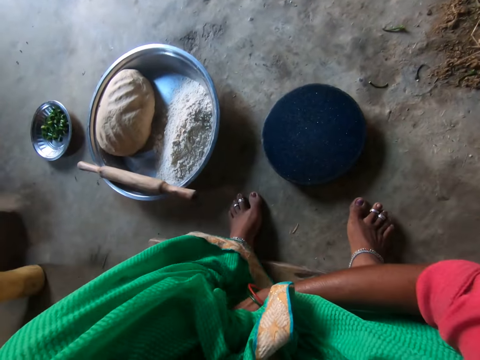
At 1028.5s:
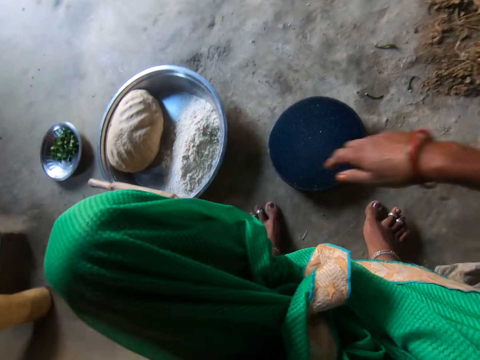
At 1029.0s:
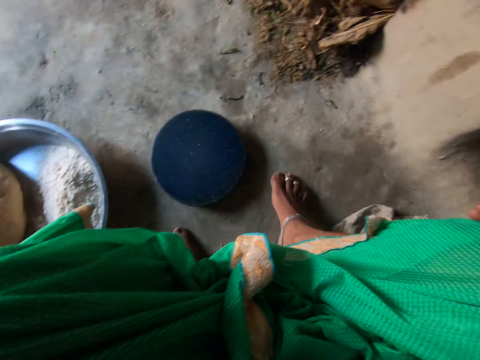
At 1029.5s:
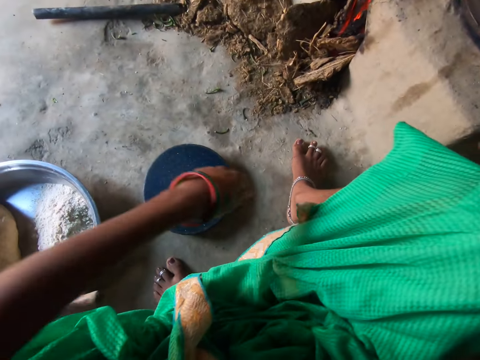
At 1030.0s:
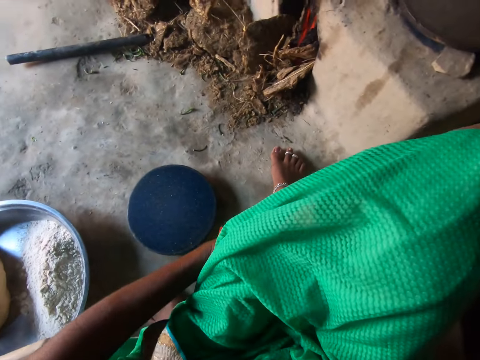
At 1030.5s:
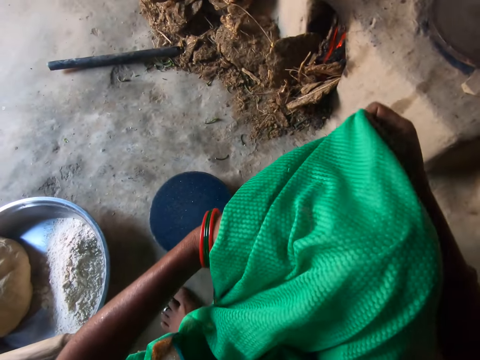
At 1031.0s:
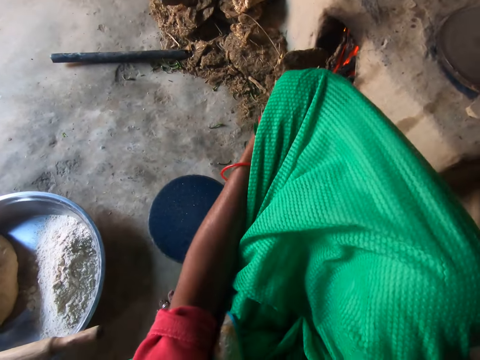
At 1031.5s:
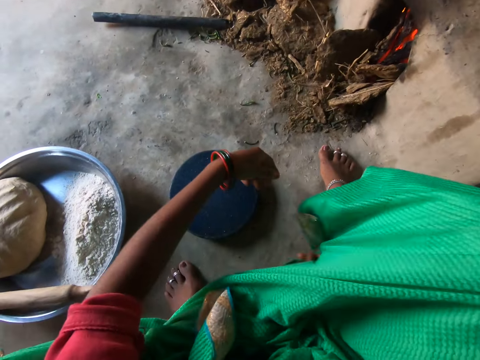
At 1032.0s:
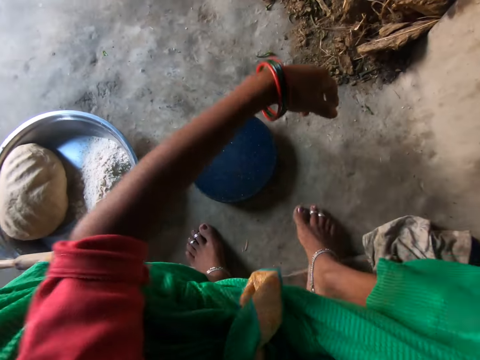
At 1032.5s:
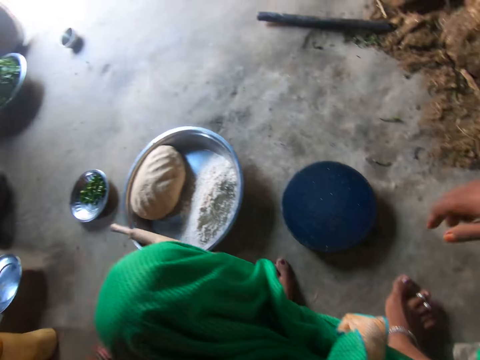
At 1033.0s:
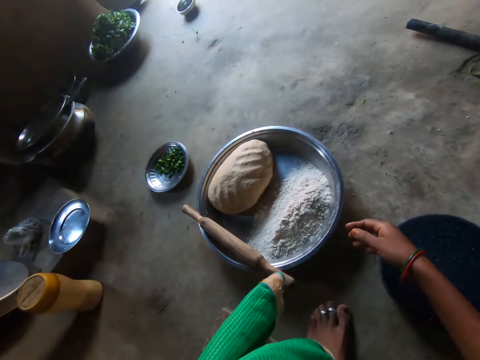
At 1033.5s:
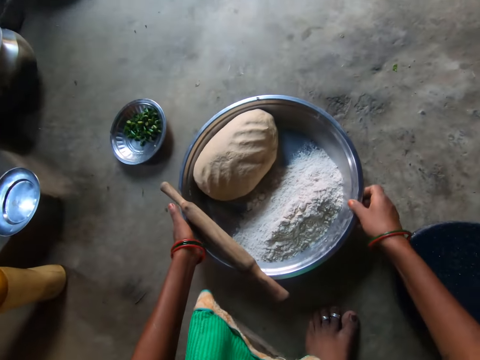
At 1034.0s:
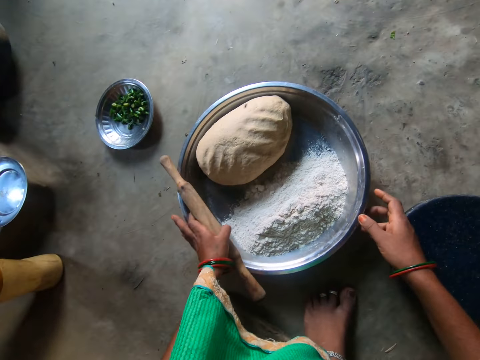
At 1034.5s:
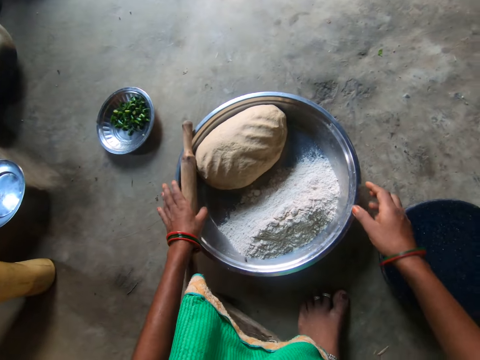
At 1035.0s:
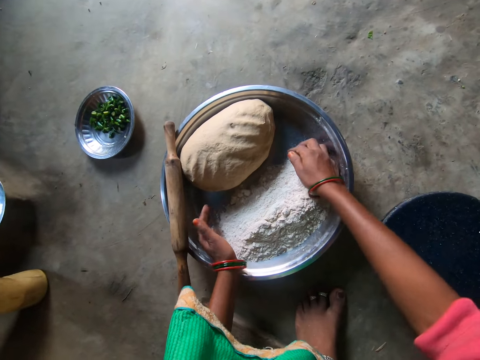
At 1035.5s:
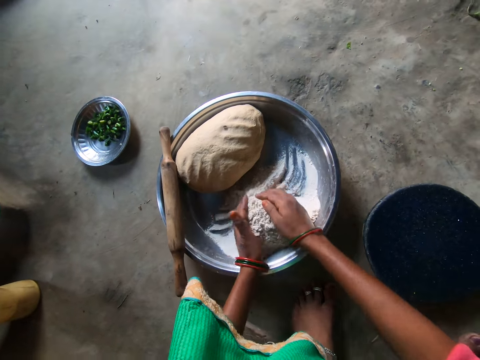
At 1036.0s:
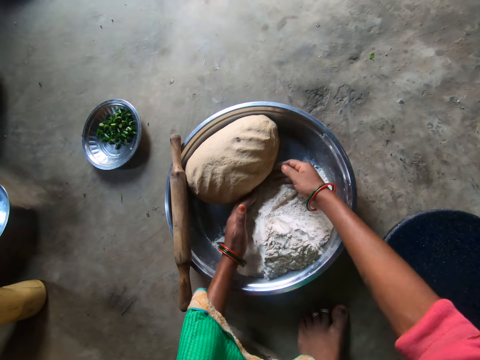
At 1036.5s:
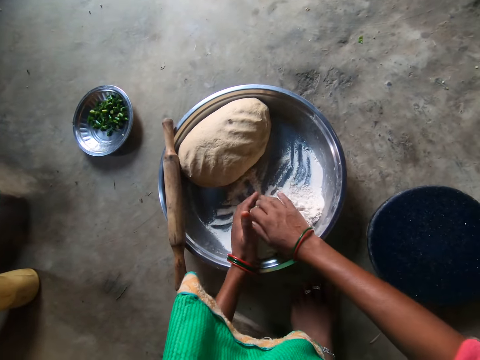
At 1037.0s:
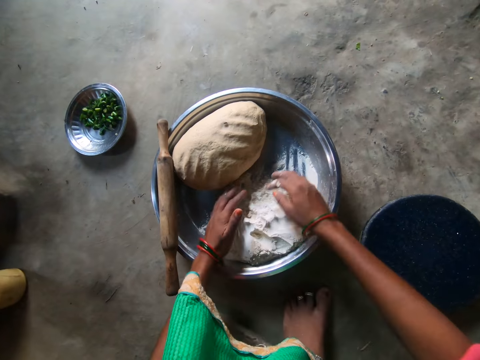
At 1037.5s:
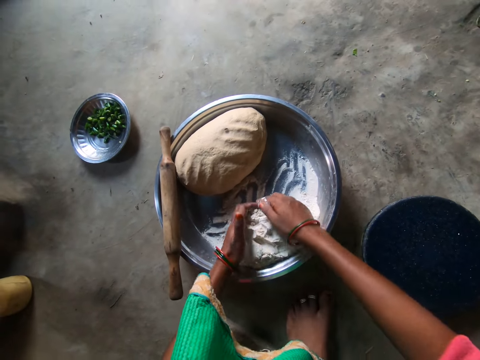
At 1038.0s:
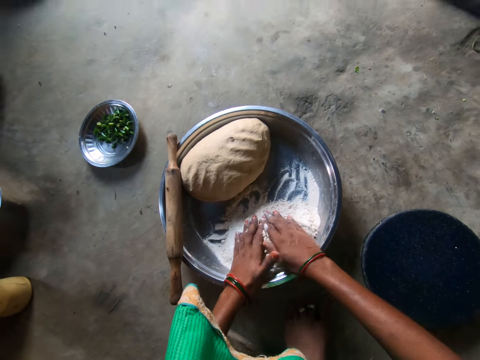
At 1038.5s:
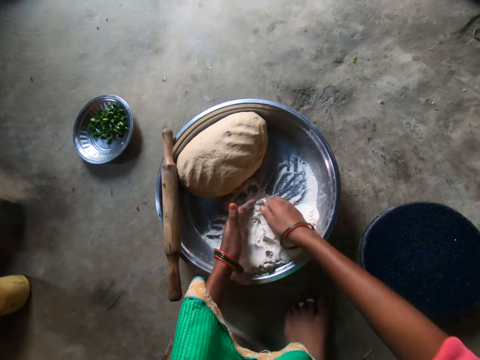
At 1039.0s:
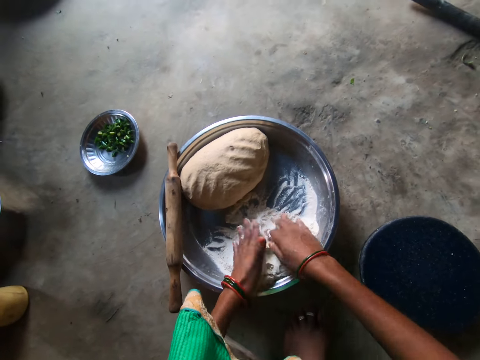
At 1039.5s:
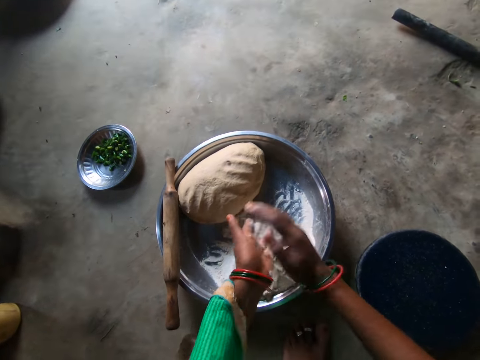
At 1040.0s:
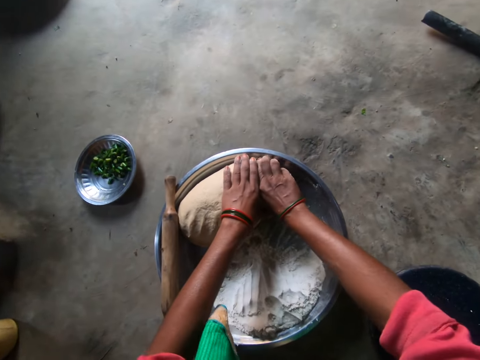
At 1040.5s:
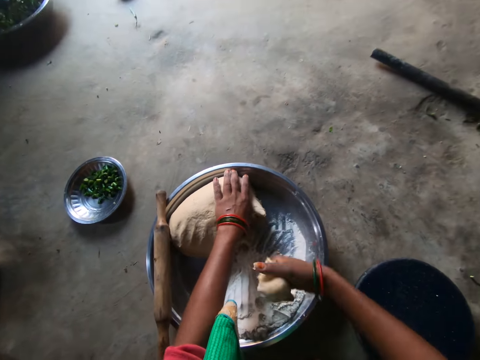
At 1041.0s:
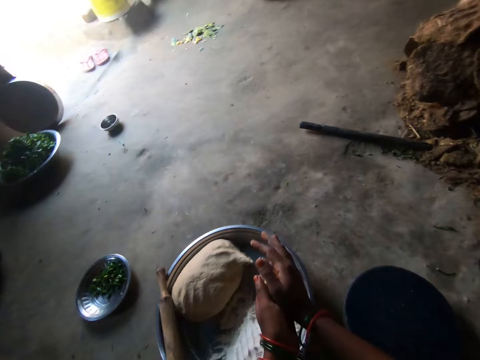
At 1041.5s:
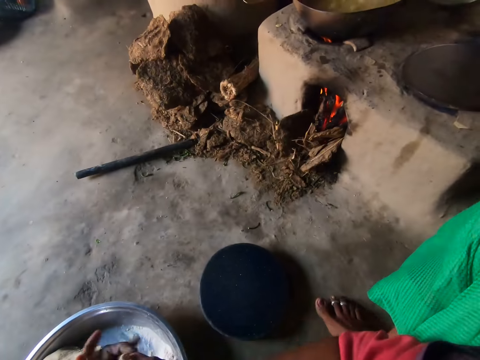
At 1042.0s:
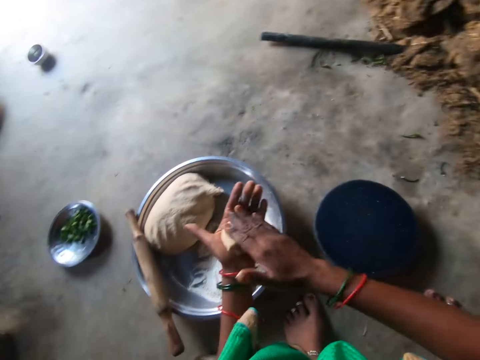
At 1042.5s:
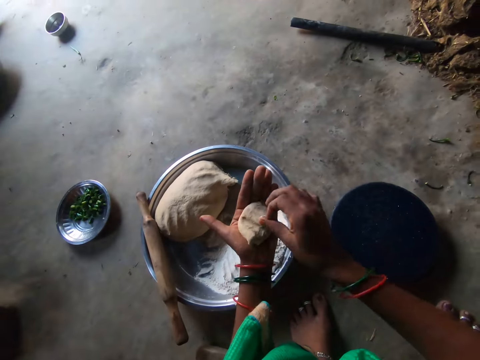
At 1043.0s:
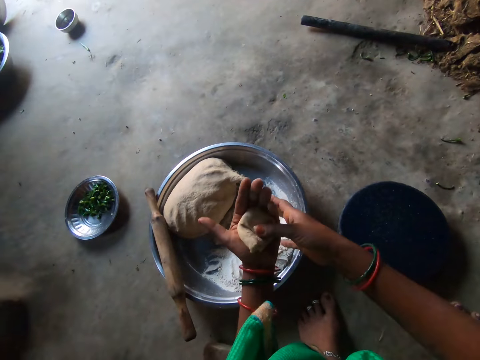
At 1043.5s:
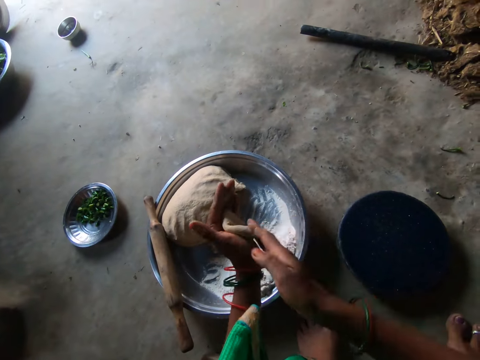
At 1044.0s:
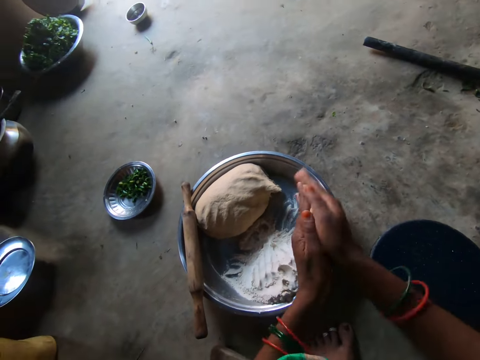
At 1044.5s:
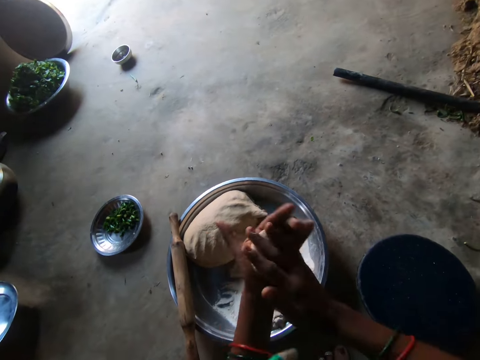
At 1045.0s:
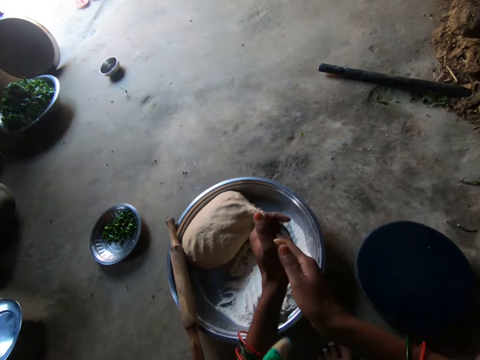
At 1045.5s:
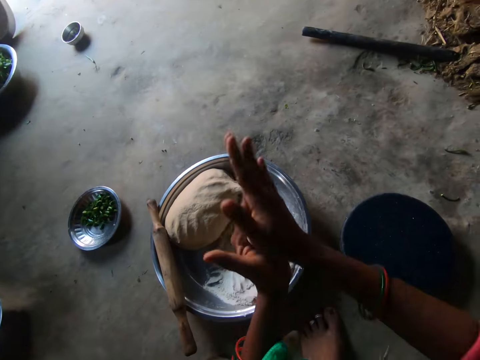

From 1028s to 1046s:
The camera wearer adjusts the flour tray on the floor with both hands. She moves the rolling pin with her left hand. She holds the other tray. She gathers the flour on the tray together. She mixes the flour. She cuts a ball of dough from the dough pile with her right hand. She takes the dough. She rolls the dough with both hands.

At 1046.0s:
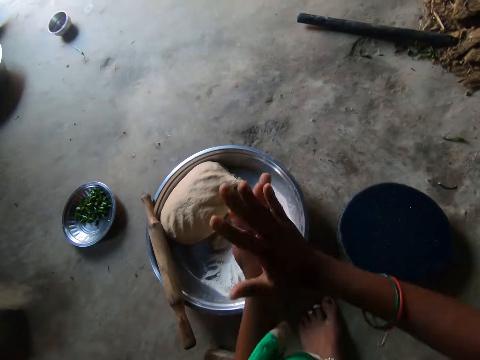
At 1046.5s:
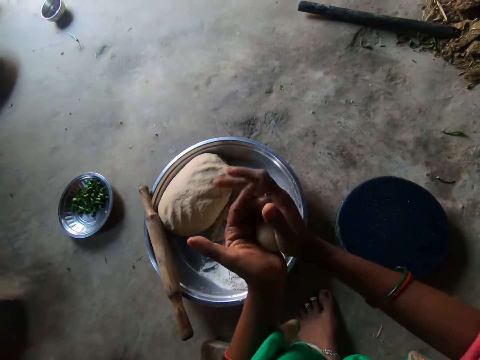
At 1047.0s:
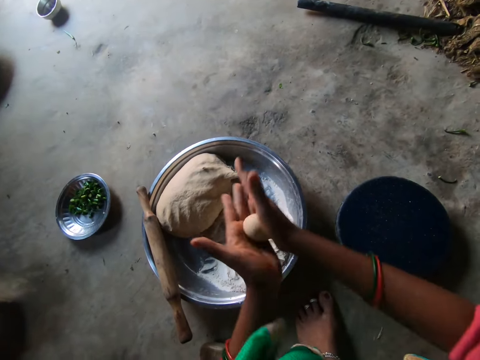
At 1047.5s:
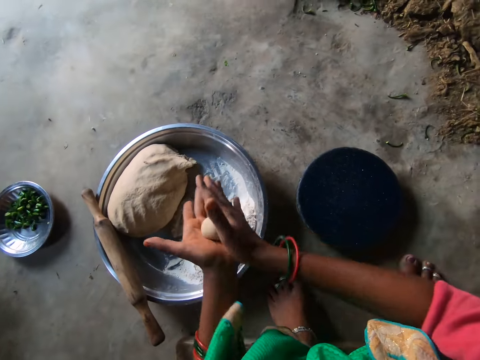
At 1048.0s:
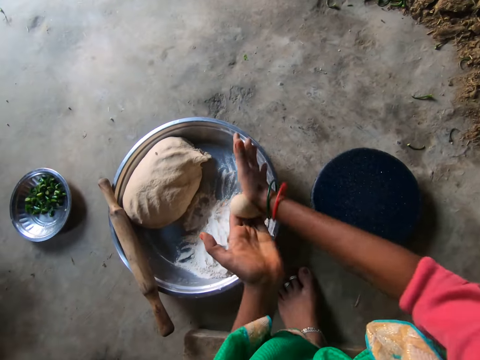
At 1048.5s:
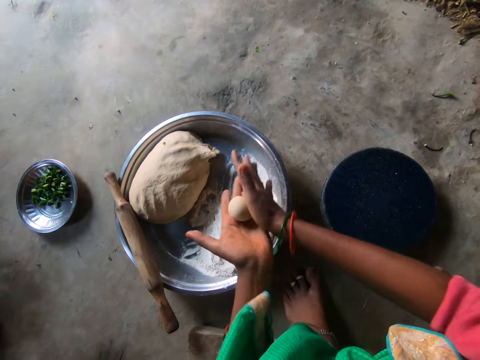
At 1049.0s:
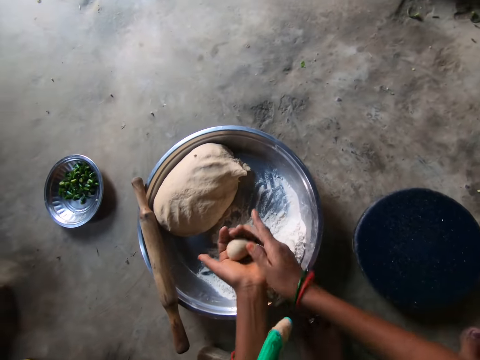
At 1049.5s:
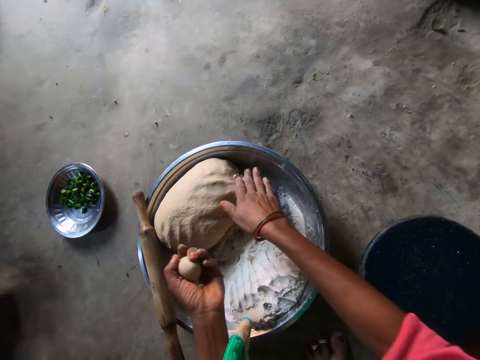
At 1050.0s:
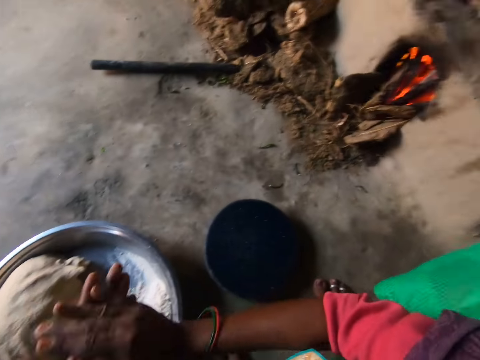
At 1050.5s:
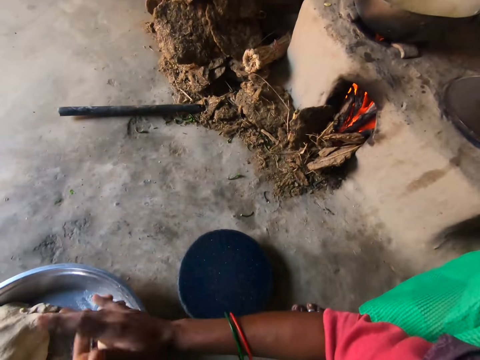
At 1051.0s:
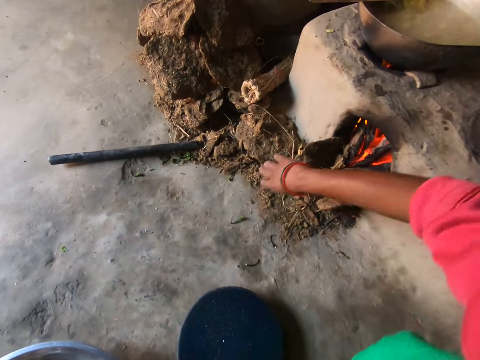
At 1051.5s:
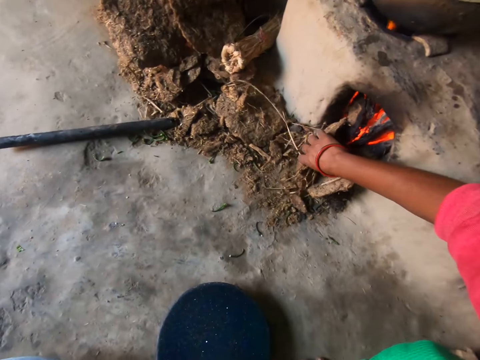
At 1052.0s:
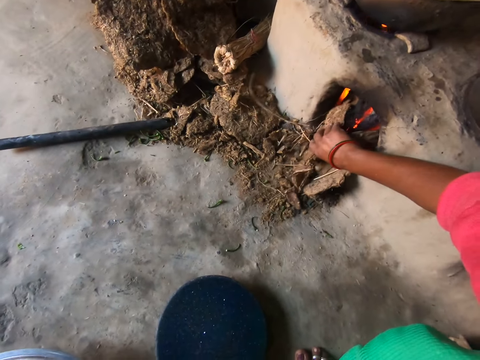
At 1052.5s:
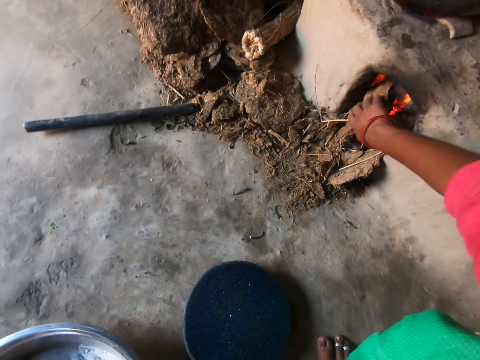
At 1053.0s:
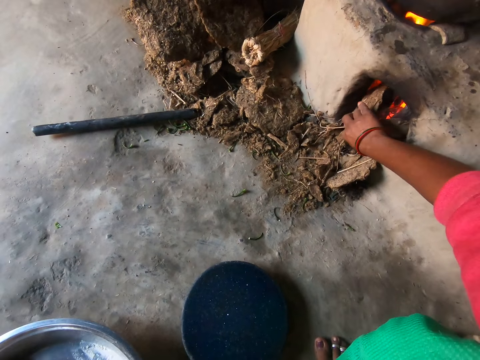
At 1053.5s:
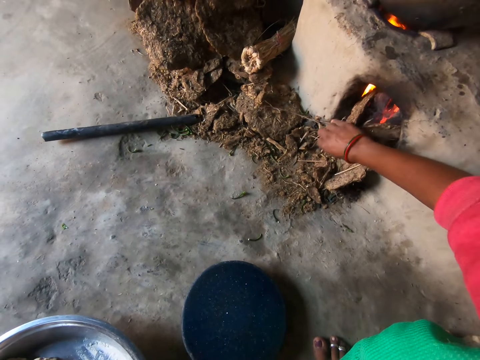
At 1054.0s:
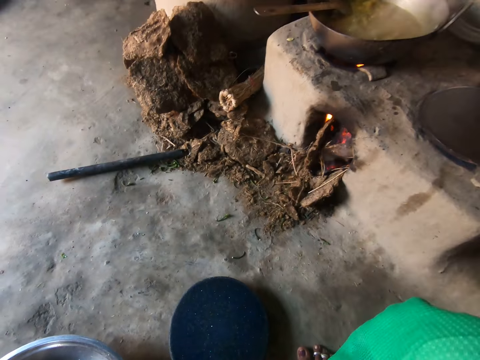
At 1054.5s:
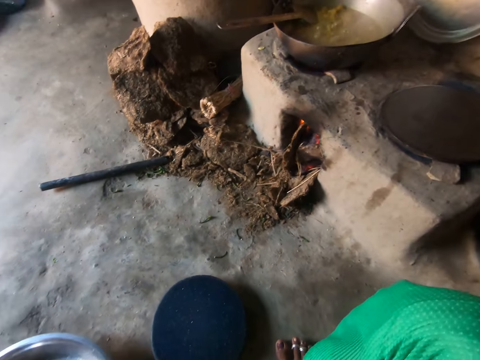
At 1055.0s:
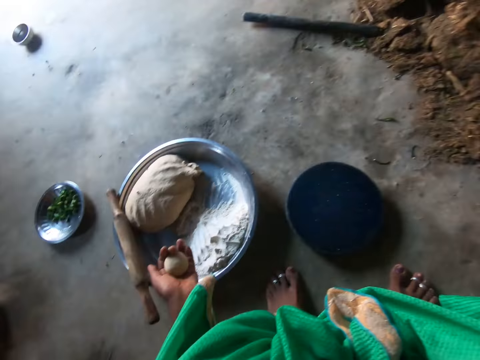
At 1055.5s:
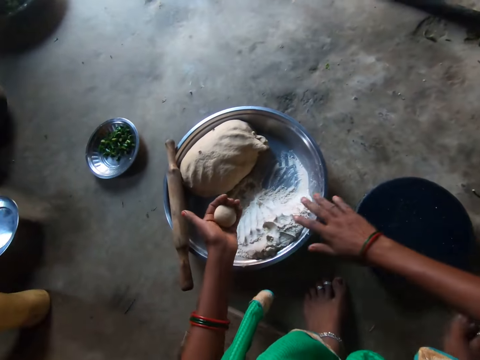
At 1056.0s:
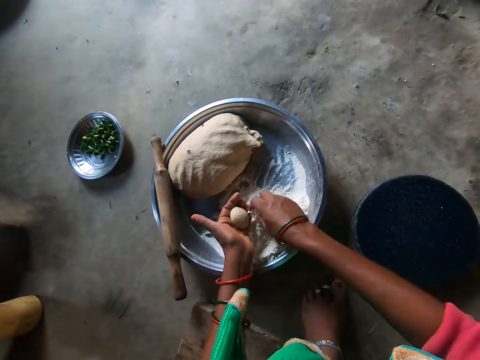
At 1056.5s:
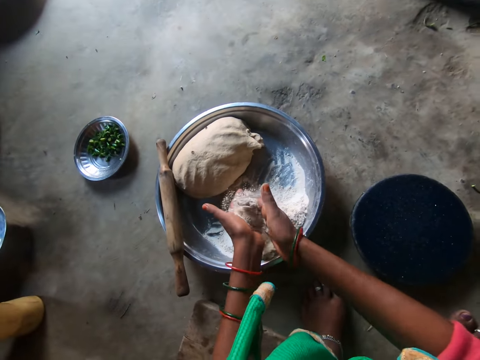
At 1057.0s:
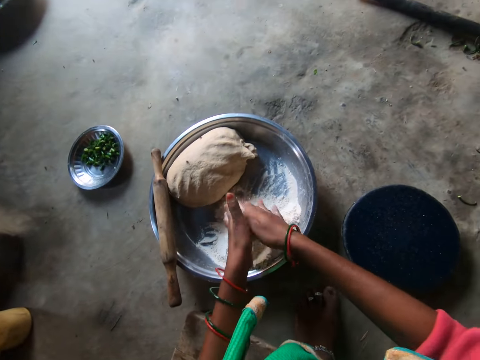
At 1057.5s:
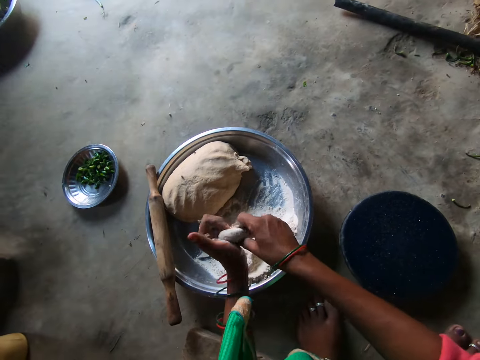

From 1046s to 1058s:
The camera wearer places a small piece of dough on the dough pile. She rolls the dough with both hands. She adjusts the firewood with her right hand. She pushes a cow dung cake in the fireplace. She takes flour on the tray with her right hand. She puts the flour on the ball of dough in her hand.
